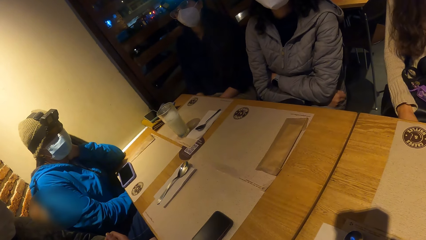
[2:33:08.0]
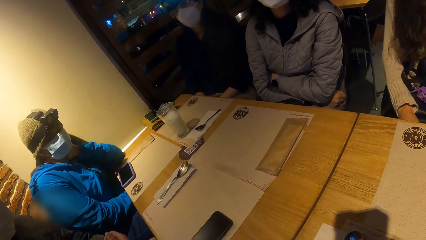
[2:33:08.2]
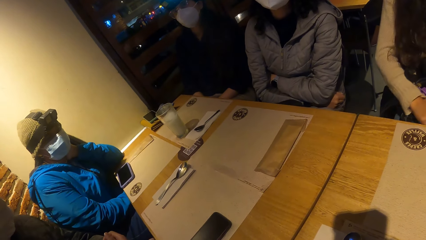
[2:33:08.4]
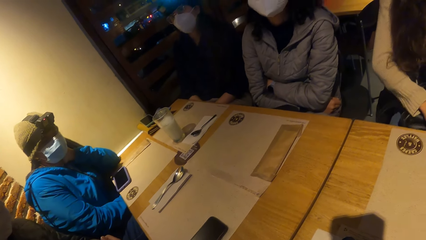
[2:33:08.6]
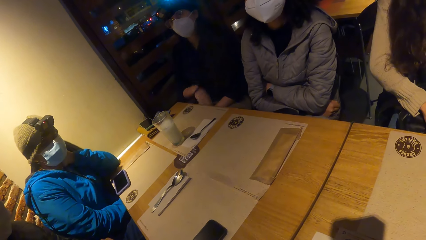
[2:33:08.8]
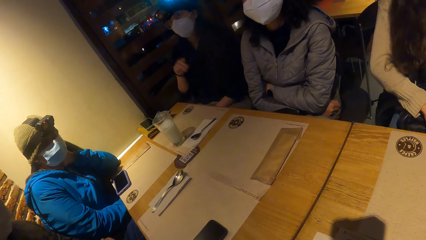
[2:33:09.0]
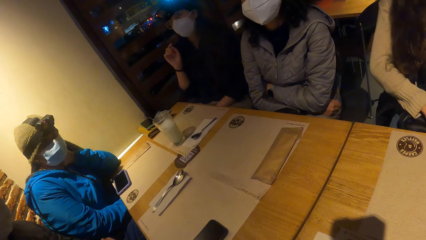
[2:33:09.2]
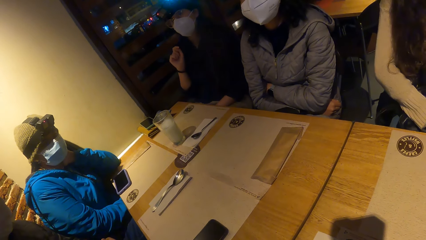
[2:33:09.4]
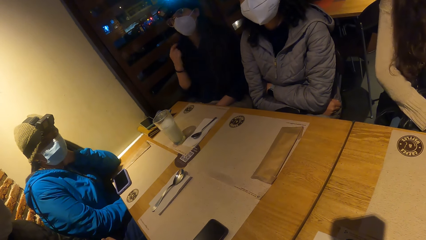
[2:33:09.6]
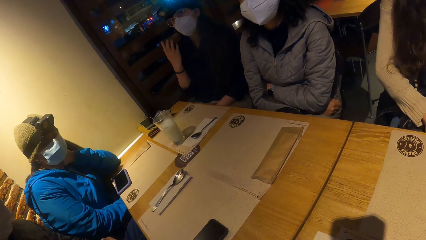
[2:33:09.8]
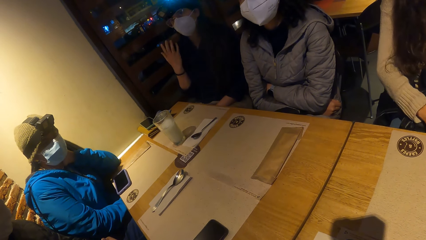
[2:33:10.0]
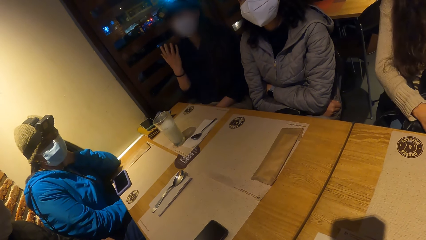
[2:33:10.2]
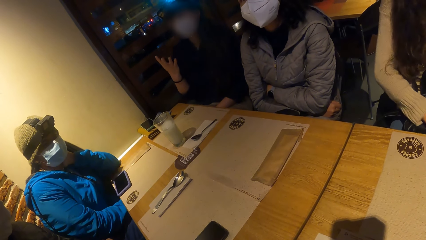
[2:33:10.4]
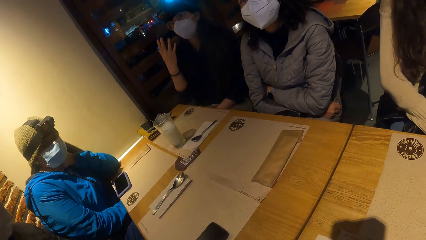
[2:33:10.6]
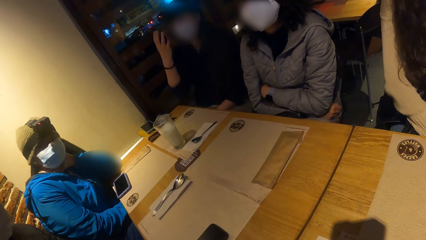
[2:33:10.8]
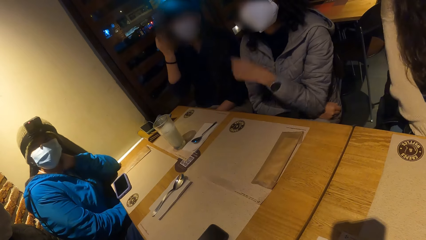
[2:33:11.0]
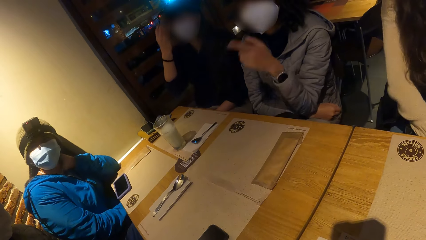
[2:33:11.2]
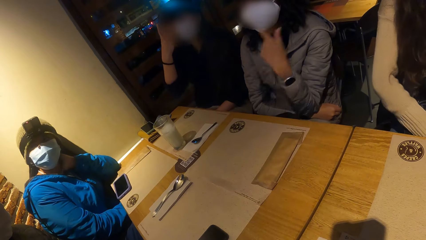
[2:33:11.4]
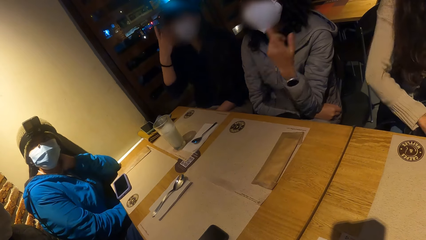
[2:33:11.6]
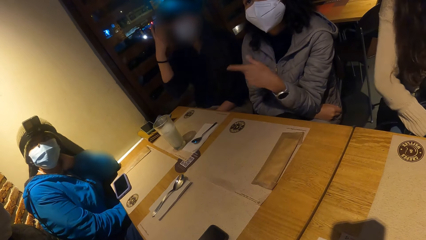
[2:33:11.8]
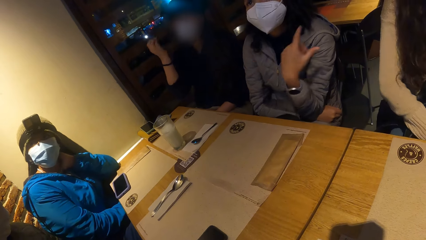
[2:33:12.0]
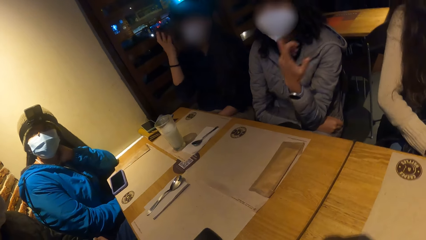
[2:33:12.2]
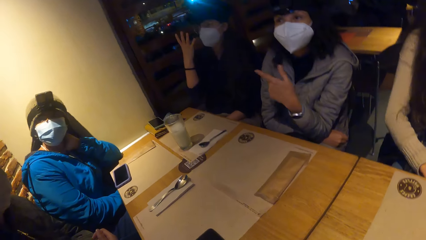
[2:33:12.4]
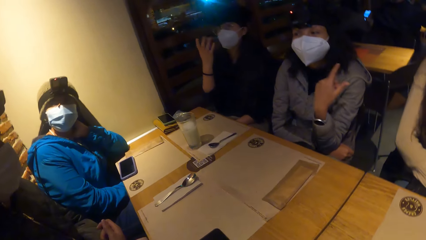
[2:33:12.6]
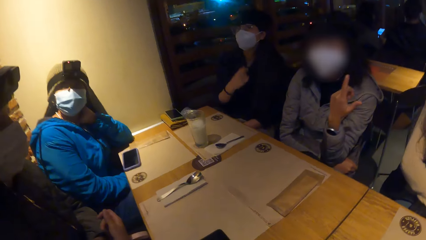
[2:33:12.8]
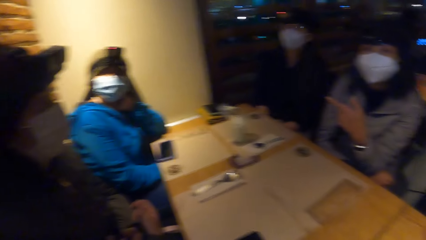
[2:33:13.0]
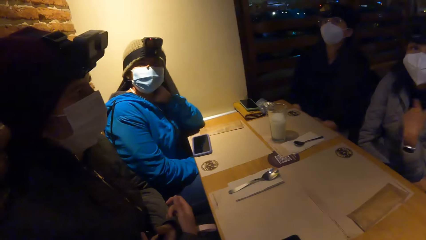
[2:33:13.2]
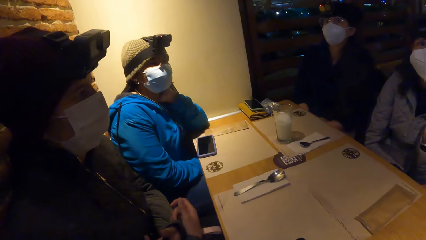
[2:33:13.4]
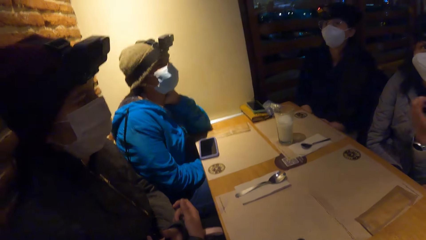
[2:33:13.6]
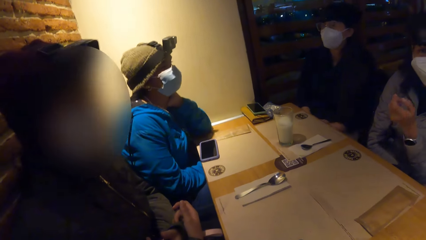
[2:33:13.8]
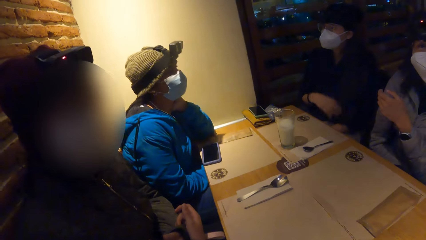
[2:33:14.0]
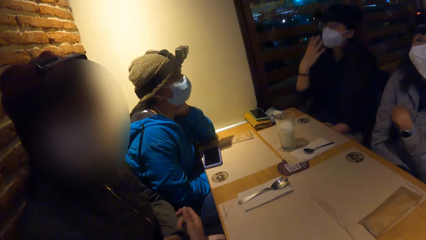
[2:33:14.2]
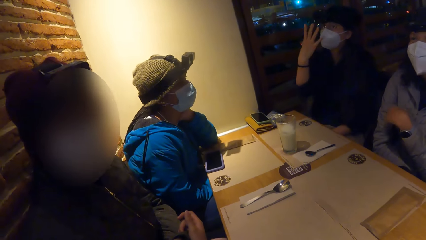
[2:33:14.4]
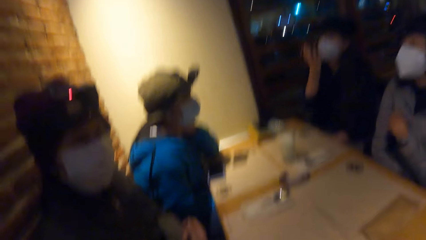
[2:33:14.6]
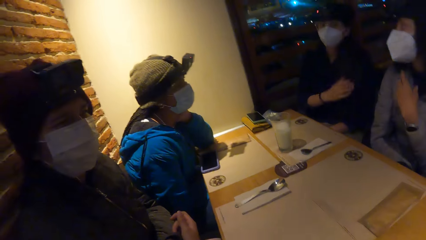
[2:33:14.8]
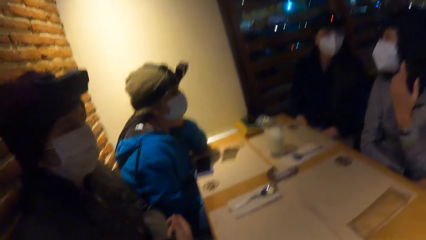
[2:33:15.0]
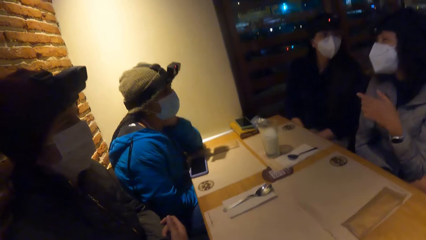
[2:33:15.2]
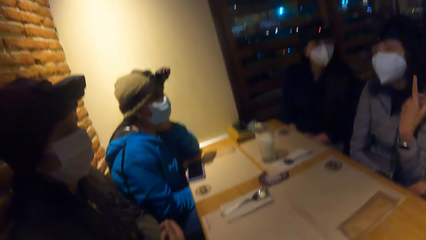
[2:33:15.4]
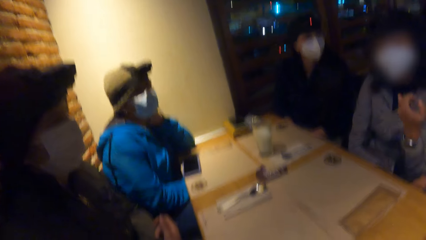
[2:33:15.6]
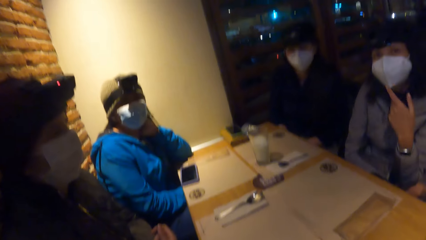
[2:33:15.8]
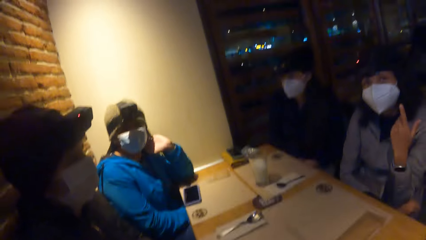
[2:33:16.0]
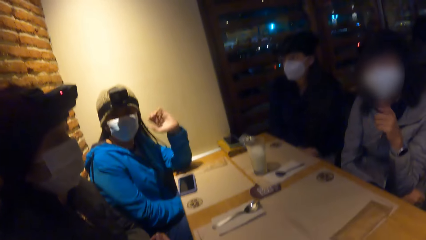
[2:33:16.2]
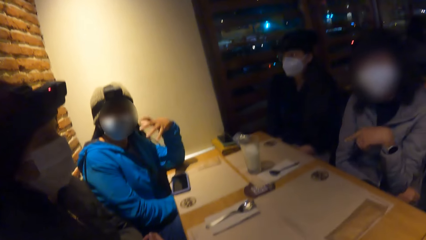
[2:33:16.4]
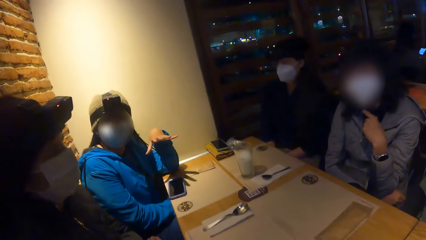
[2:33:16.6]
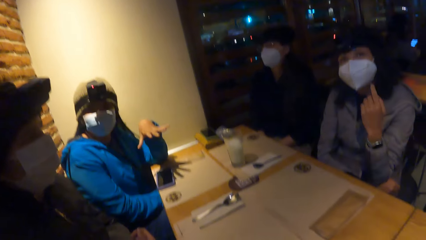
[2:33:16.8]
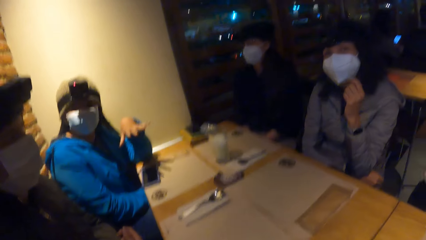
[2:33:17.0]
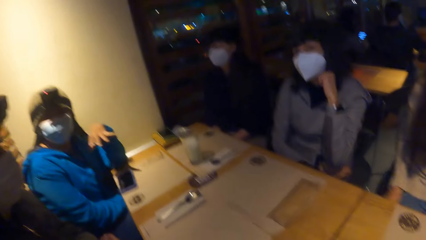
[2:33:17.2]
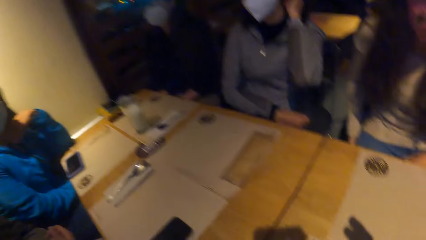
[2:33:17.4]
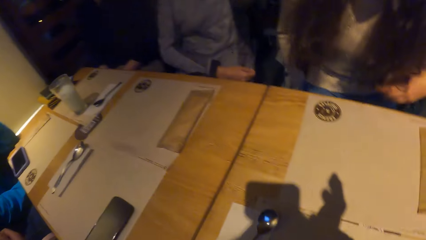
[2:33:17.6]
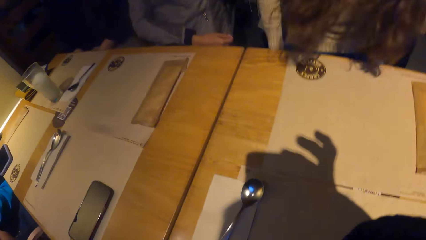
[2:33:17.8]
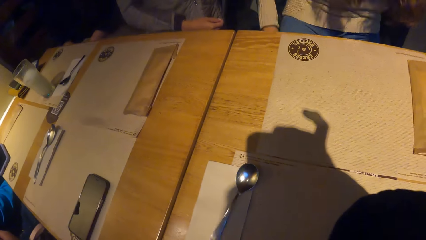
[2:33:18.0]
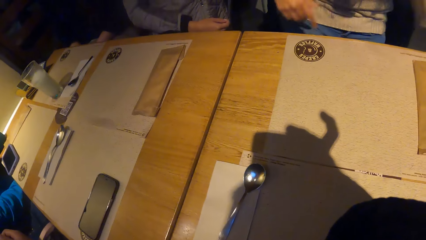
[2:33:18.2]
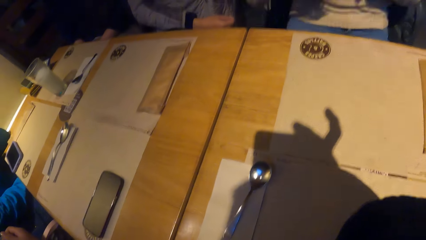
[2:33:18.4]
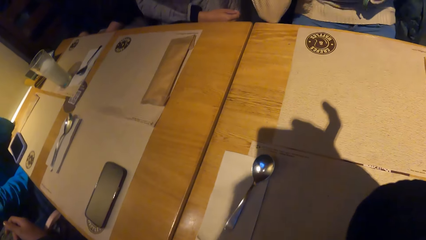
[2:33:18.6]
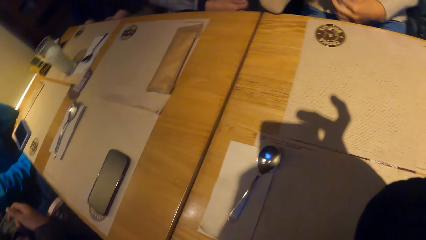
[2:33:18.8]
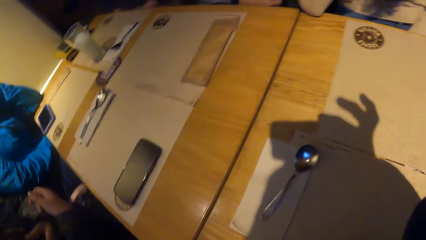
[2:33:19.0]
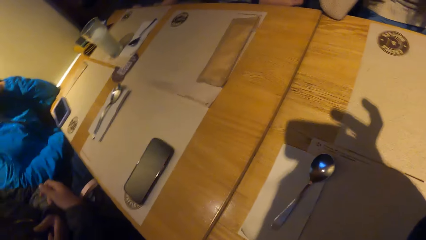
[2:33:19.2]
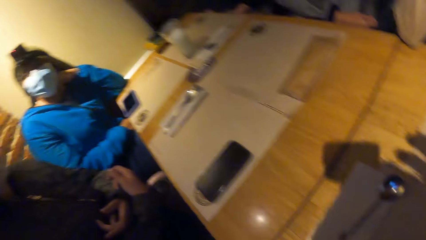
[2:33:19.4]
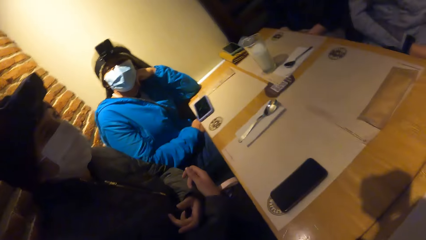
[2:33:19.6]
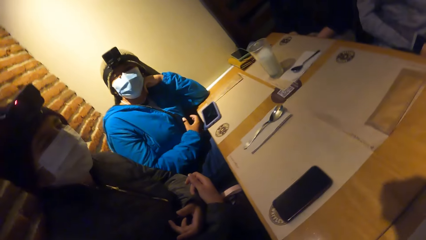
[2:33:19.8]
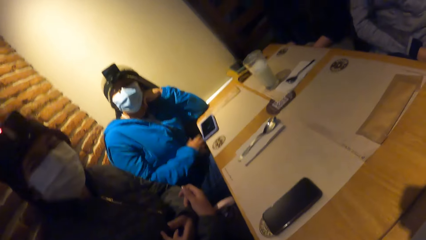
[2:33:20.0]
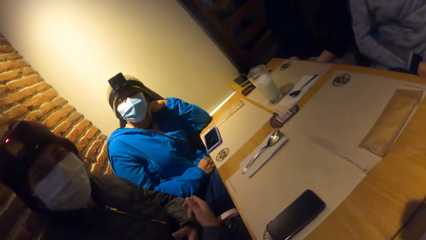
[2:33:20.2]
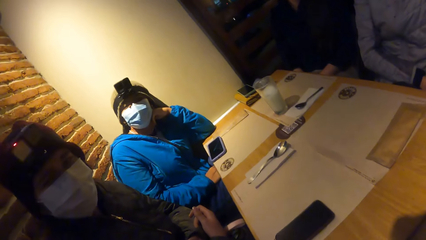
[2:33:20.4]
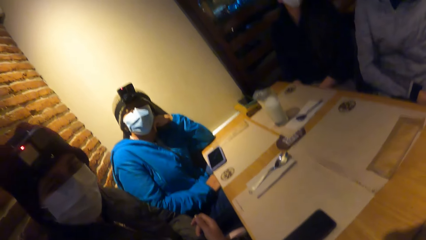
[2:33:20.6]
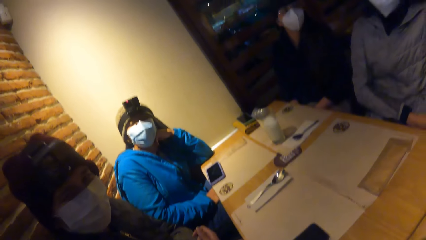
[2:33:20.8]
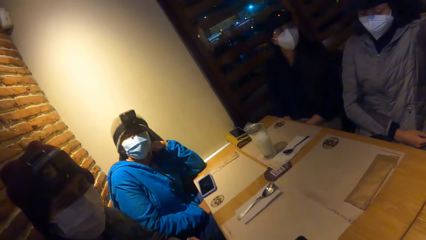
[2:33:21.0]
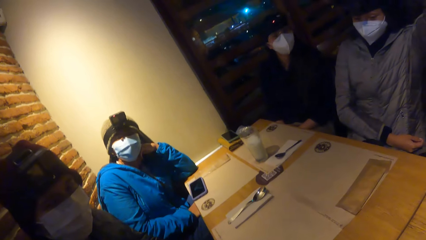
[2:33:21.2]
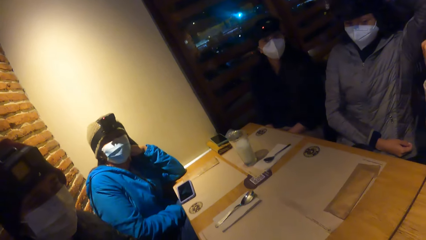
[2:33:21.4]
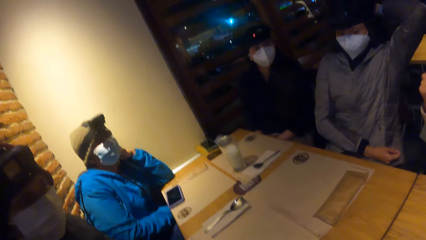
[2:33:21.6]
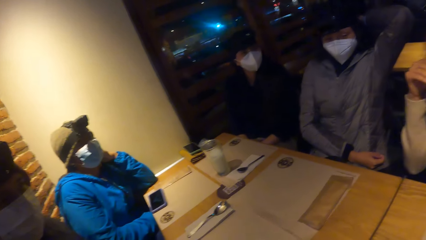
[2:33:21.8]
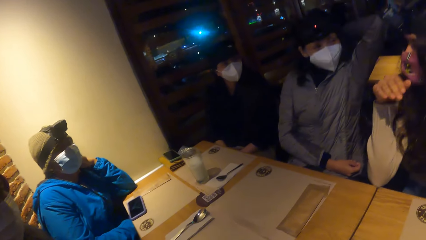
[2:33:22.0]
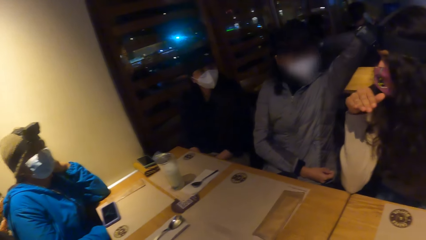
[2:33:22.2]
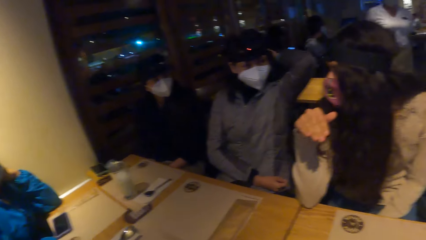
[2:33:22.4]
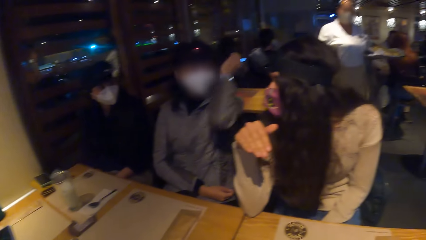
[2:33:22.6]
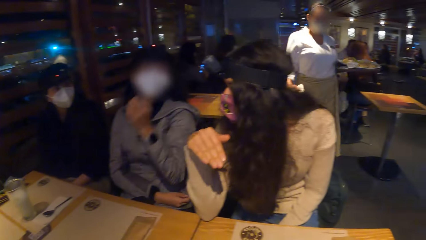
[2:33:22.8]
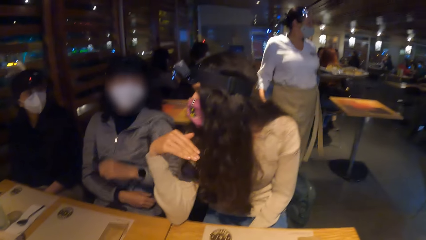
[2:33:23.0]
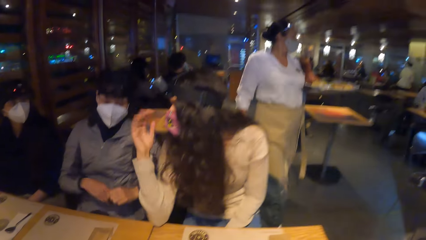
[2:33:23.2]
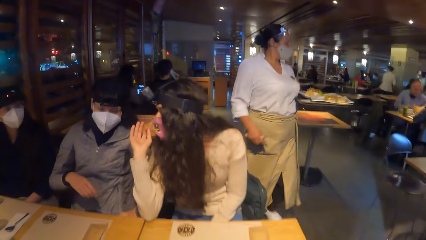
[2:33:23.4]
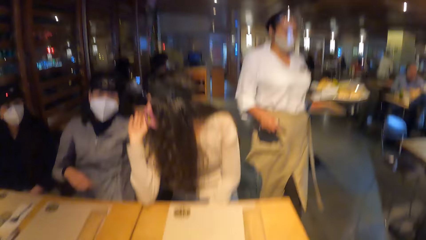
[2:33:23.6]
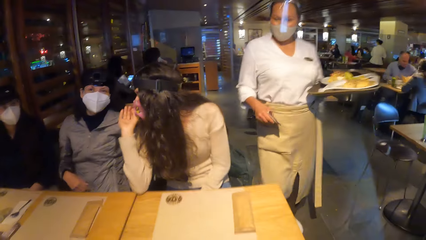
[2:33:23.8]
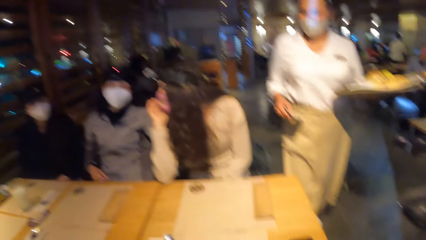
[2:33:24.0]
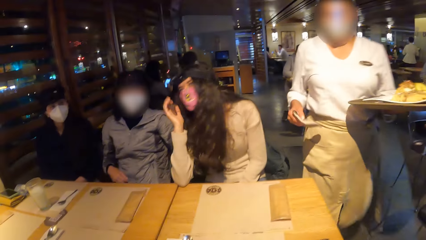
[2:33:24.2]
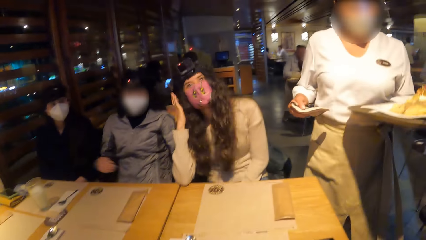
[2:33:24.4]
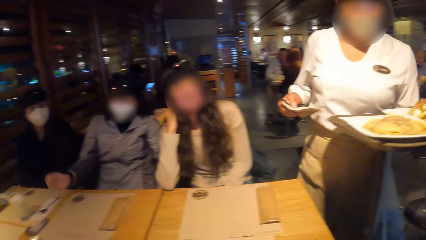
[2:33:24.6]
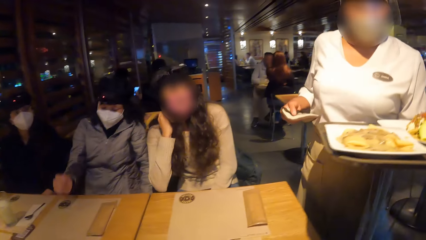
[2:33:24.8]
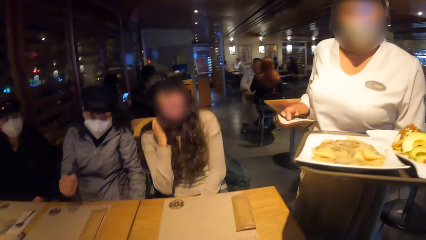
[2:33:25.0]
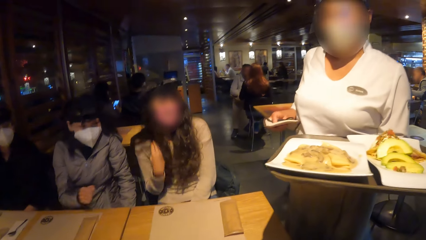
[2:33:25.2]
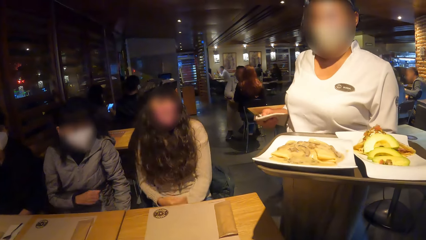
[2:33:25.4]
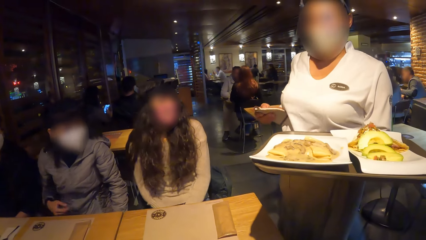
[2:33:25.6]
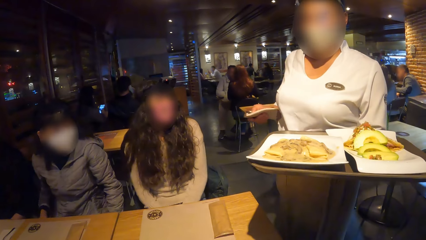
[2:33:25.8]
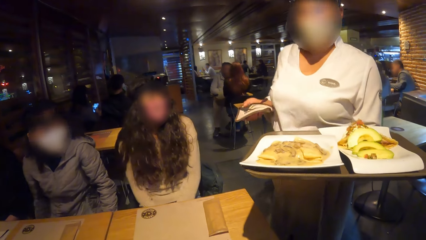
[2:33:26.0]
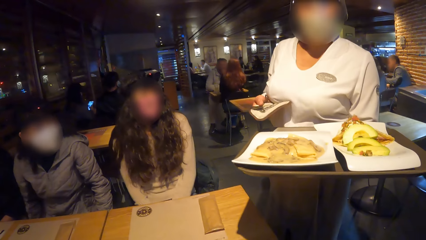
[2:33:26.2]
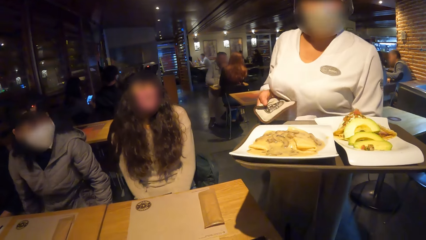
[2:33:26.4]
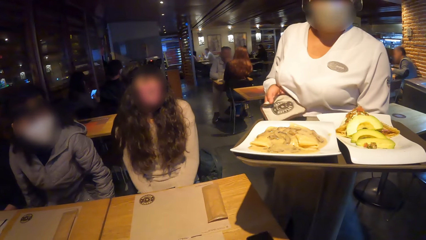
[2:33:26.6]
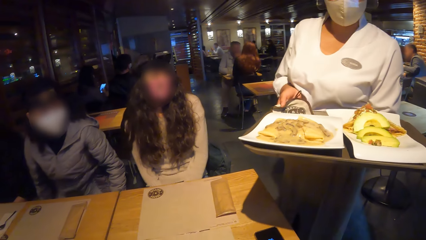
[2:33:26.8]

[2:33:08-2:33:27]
A woman converses with the group of people at the table. The ladies dialogue. A person looks at another person. The camera wearer looks at the spoon placed on the table. A third person holds a plate of crepes with her left hand. The third person holds a hand towel on her right hand. The camera wearer converses with a woman.
